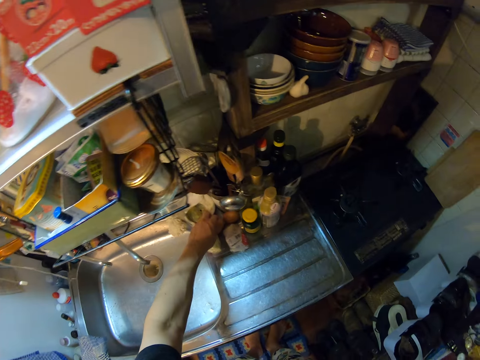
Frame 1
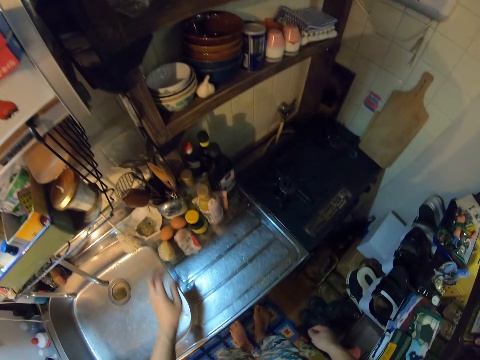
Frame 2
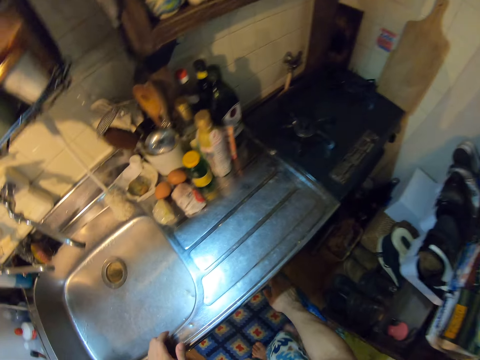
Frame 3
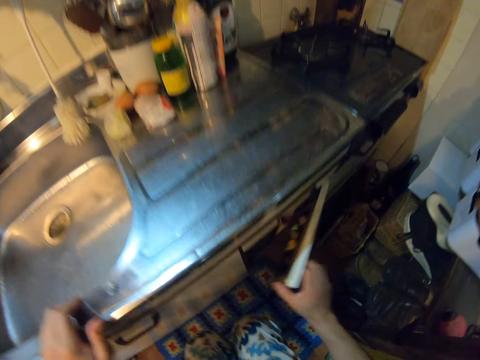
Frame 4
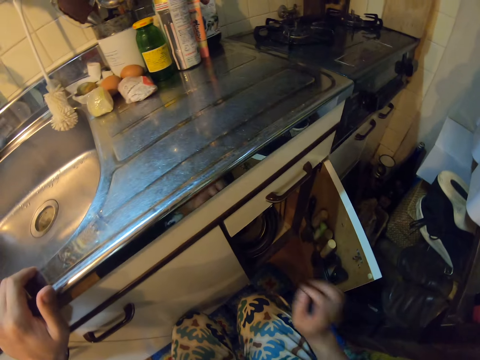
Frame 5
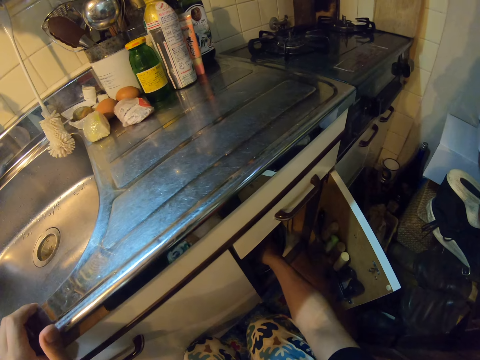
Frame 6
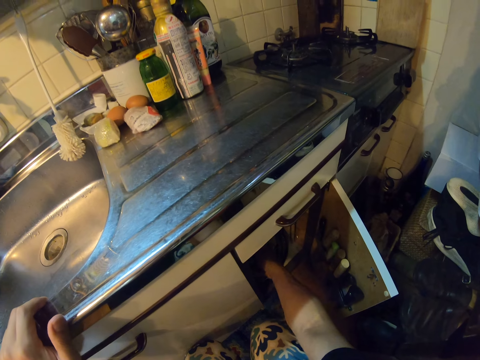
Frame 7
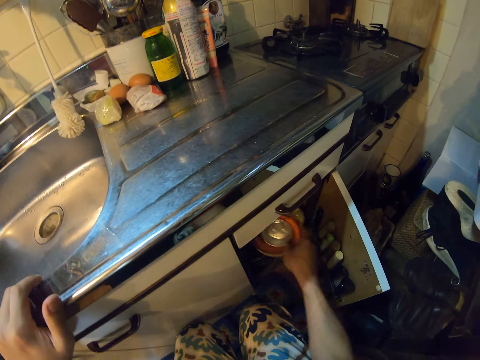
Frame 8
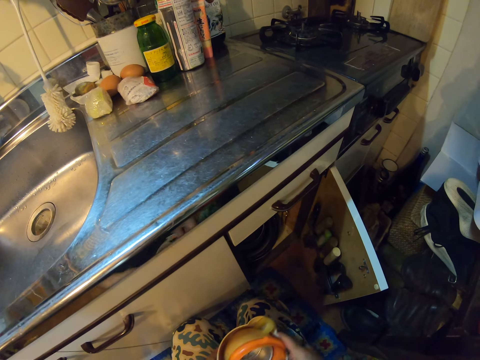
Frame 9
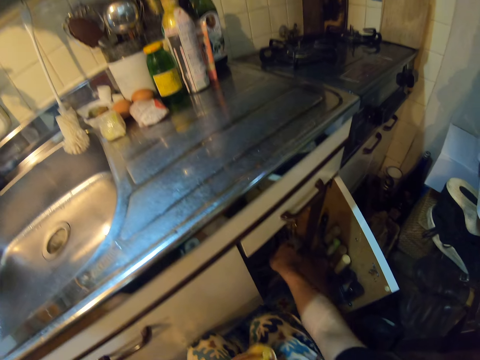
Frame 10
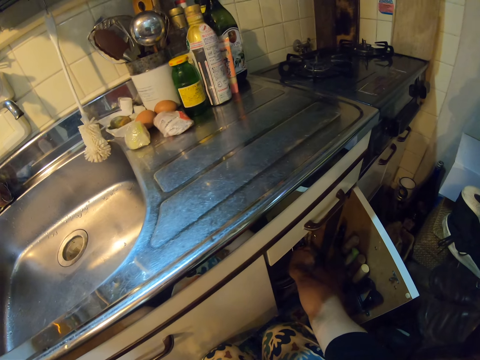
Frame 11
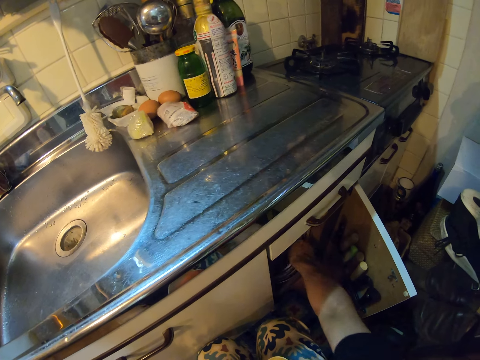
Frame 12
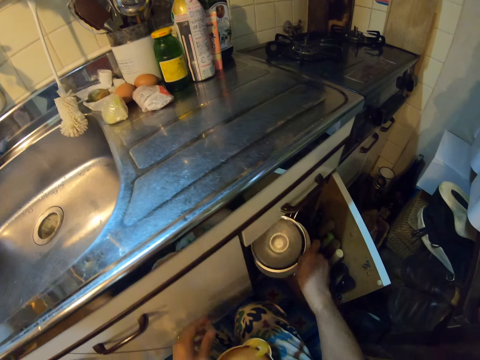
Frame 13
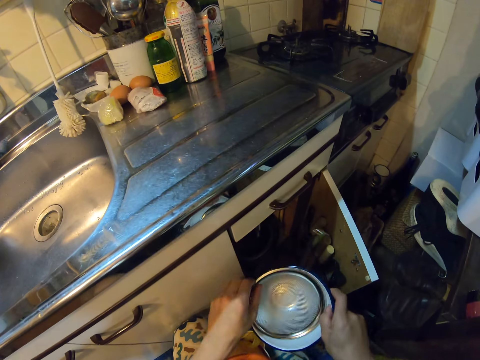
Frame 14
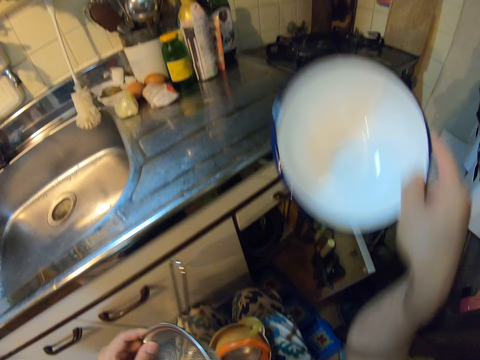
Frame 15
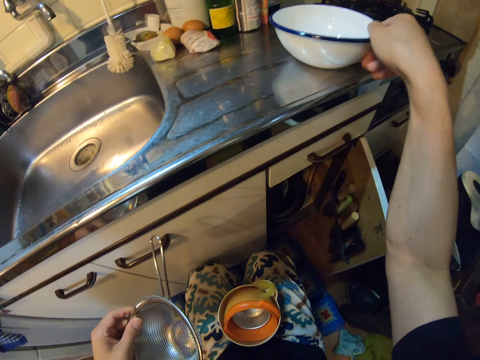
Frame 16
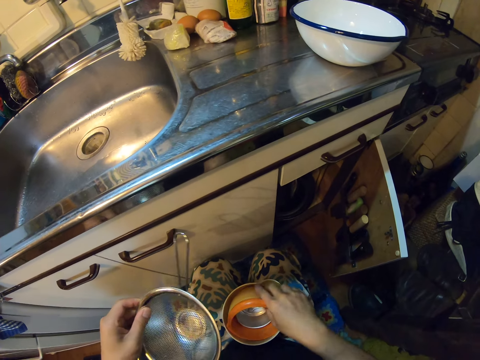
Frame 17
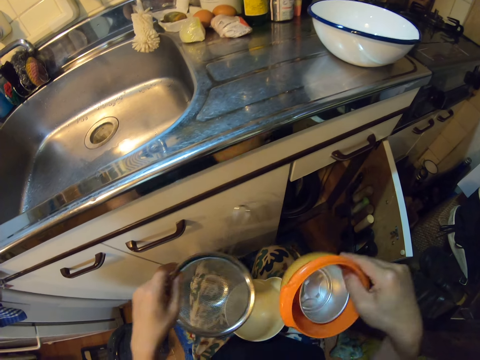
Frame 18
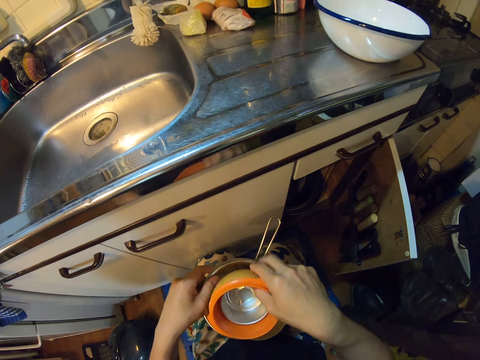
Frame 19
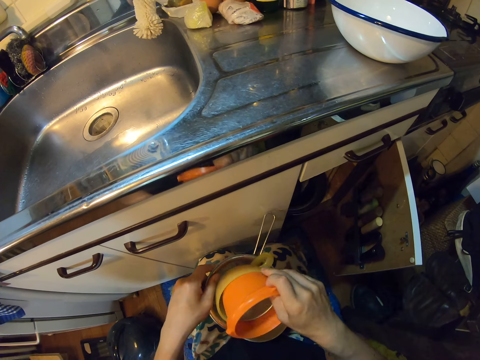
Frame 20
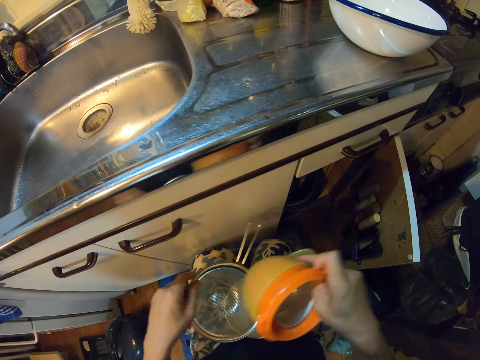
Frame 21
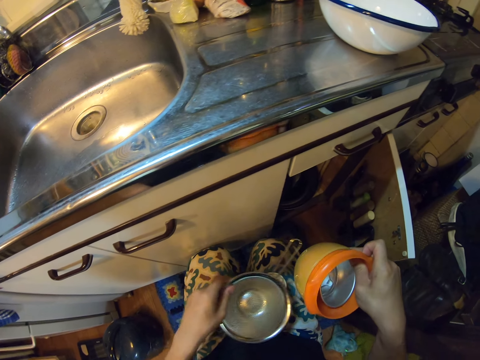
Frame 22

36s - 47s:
The camera wearer drops the egg on the sink. She opens a cupboard in the kitchen. She squats. She brings out some bowls in the cupboard with her right hand. She puts the bowls on her lap and switches the bowls to her left hand. She brings out a bowl from the cupboard with her right hand. She picks a sieve in the bowl with her left hand. She drops the bowl on the sink. She picks plastic containers. She drops the bowl on the floor into the sieve. She moves the plastic containers. She removes the bowl in the sieve with her right hand.

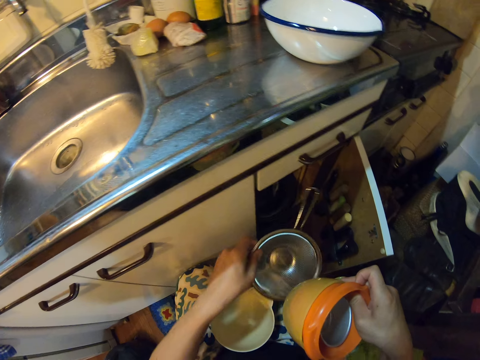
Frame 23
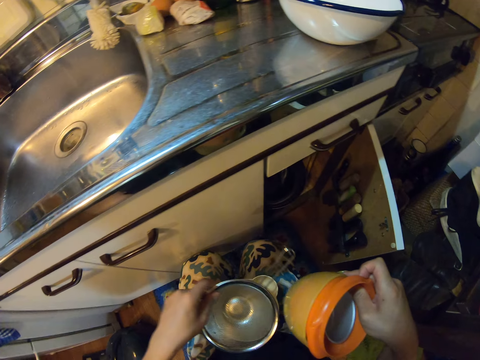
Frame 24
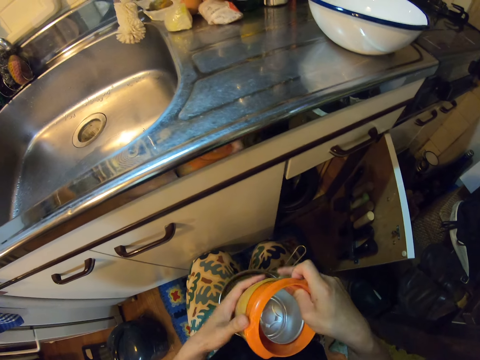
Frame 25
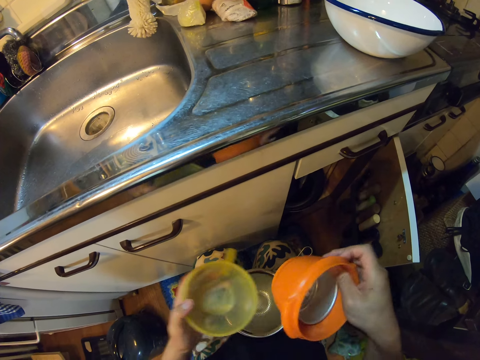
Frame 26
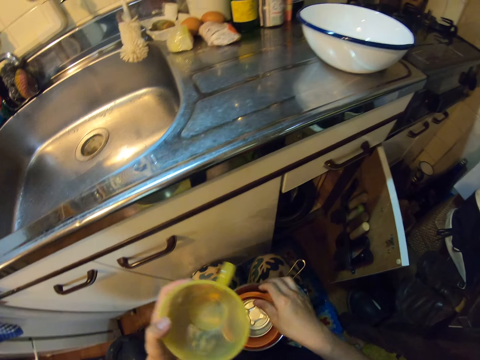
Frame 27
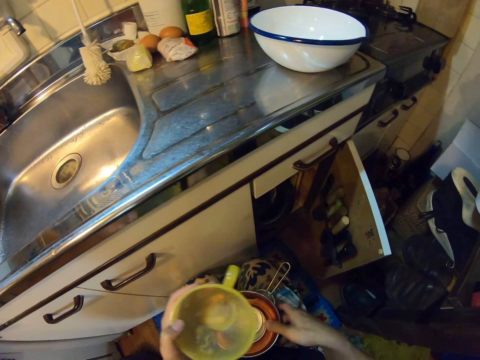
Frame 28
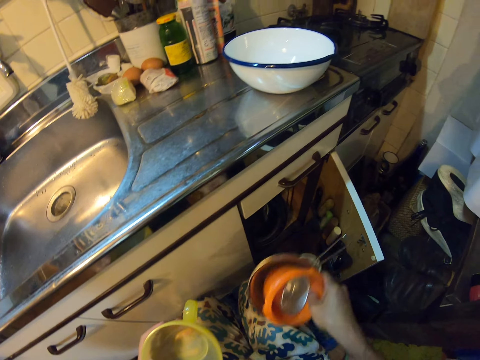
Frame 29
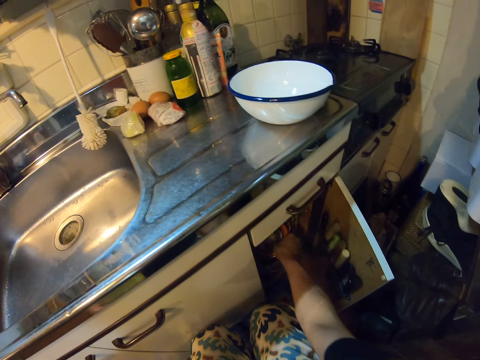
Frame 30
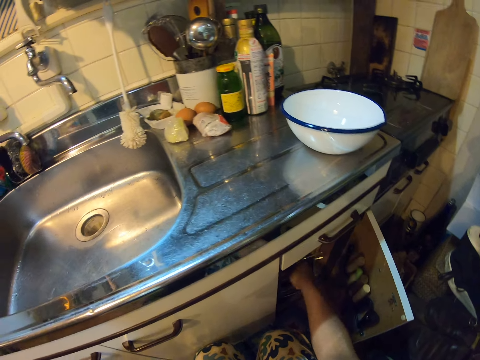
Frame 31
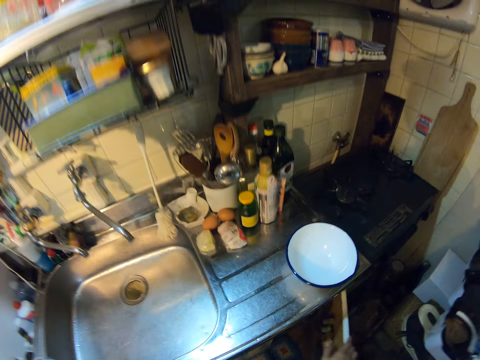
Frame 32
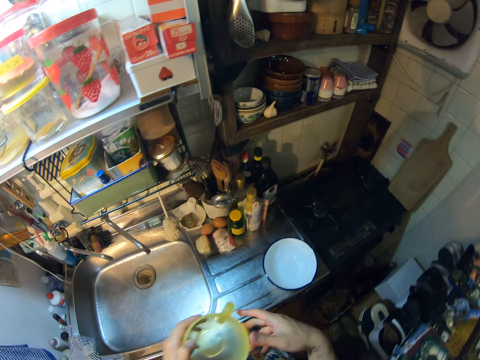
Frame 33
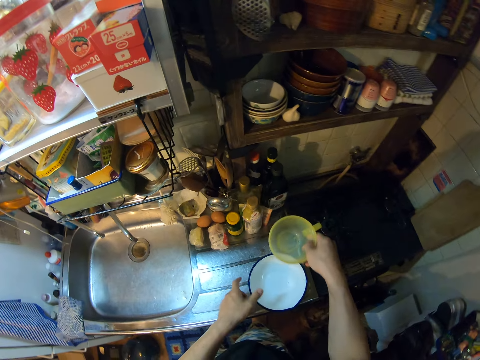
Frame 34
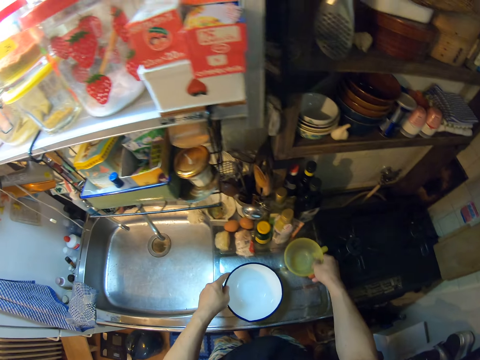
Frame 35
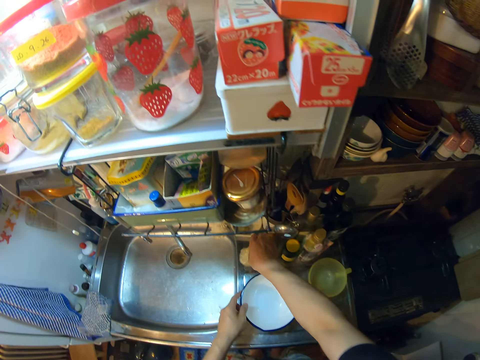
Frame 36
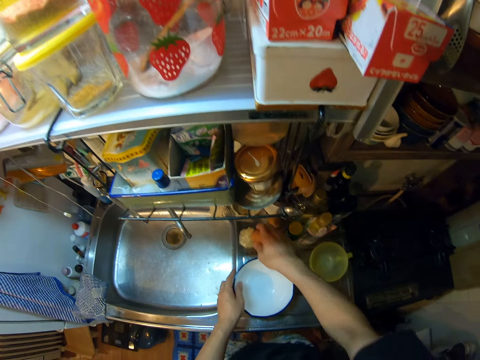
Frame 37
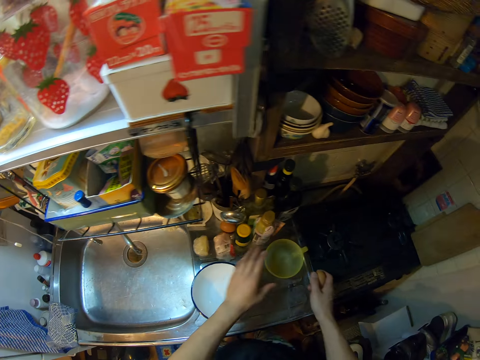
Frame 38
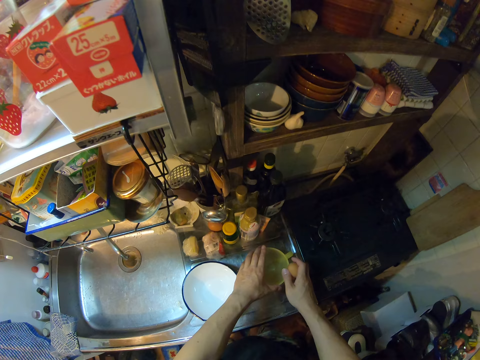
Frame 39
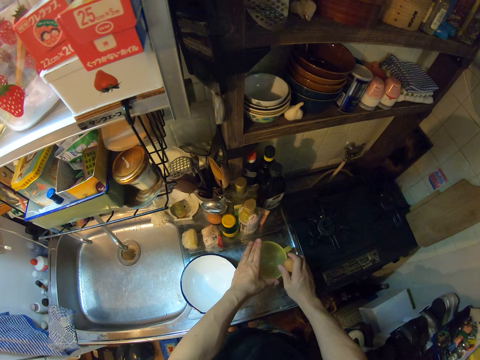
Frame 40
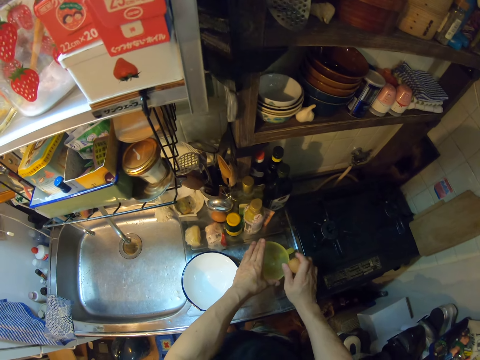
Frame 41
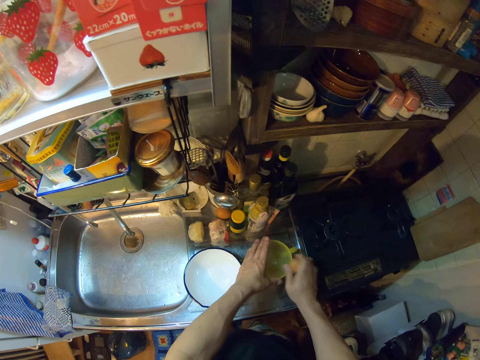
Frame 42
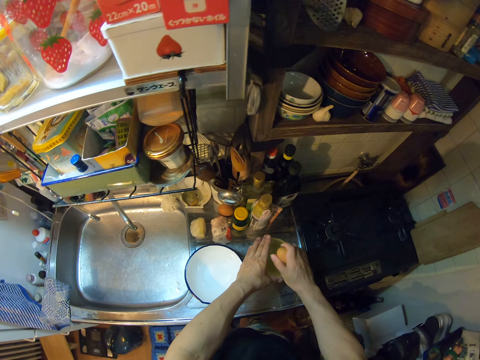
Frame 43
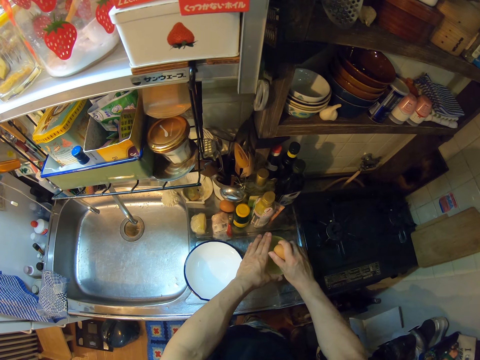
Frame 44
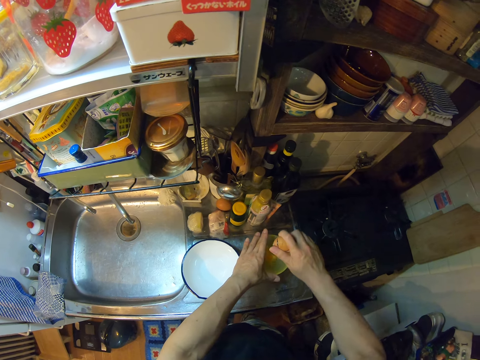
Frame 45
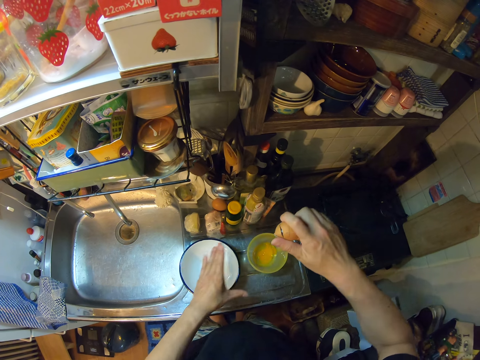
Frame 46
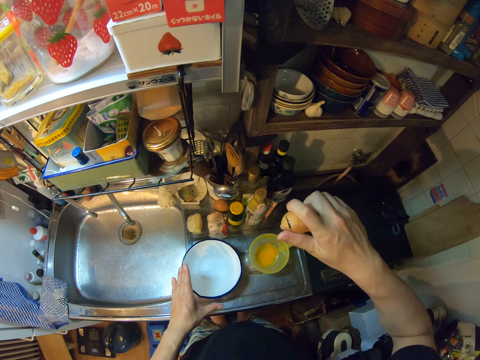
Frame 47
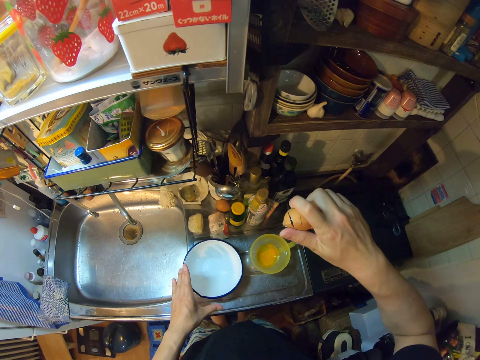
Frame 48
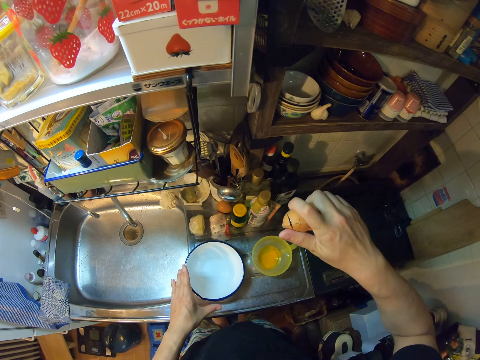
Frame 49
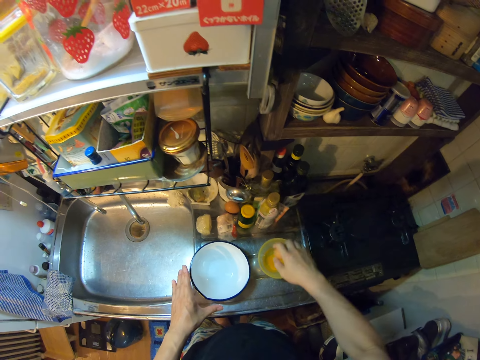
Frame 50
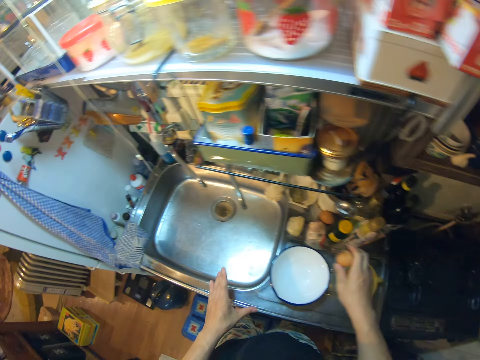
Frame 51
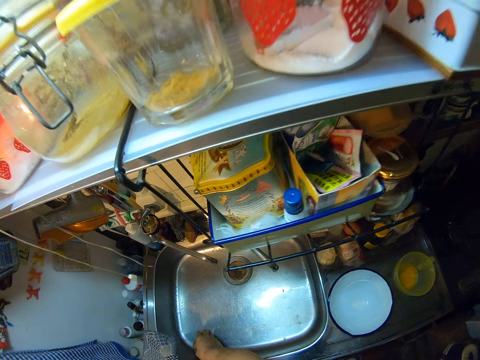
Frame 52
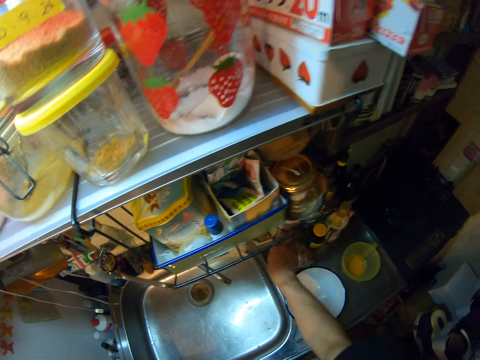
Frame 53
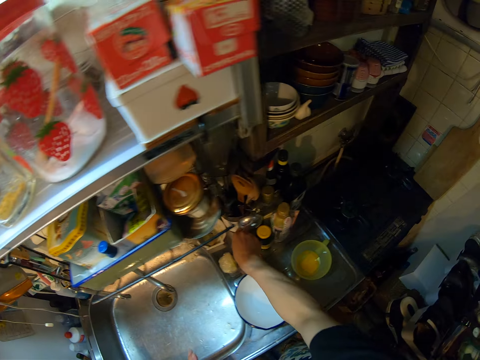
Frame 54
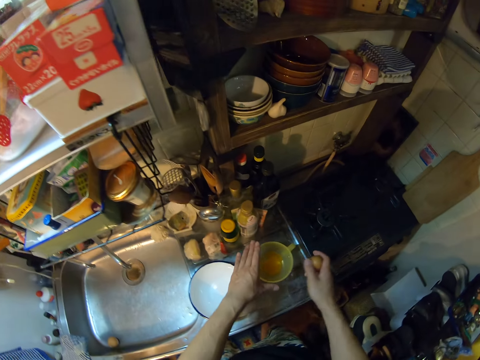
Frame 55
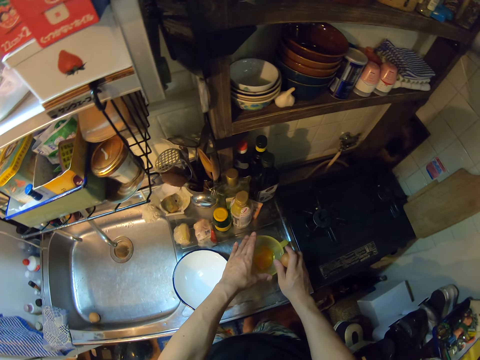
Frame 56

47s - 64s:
The camera wearer moves a sieving bowl. She drops the sieve on the bowl on her legs. She separates plastic containers. She drops the bowl in the sieve. She picks the sieving bowl and the plastic containers on the lap. She drops the bowl in the cupboard. She shuts the cupboard. She switches a plastic mixing bowl. She moves the bowl on the sink and drops the bowl on the sink. She picks the egg on the sink. She holds the plastic mixing bowl with a hand and moves the plastic mixing bowl. She cracks the egg on the edge of the bowl on the sink. She breaks the egg into the bowl on the sink. She lifts a hand with an eggshell. She puts down the hand with the eggshell. She drops the eggshell in the sink. She picks another egg on the sink. She holds the plastic mixing bowl with a hand.
